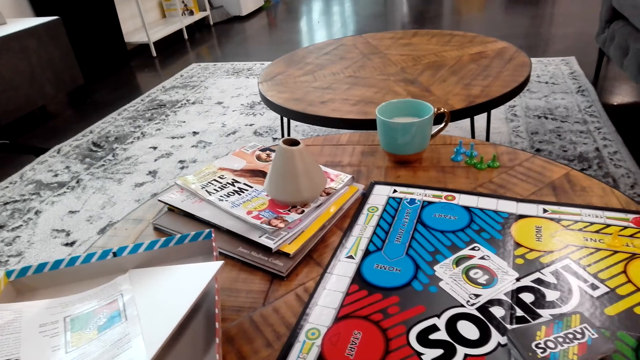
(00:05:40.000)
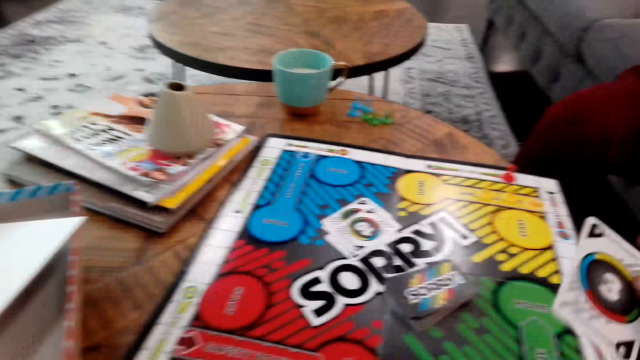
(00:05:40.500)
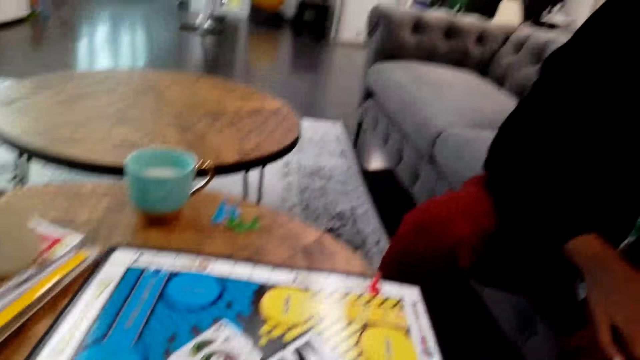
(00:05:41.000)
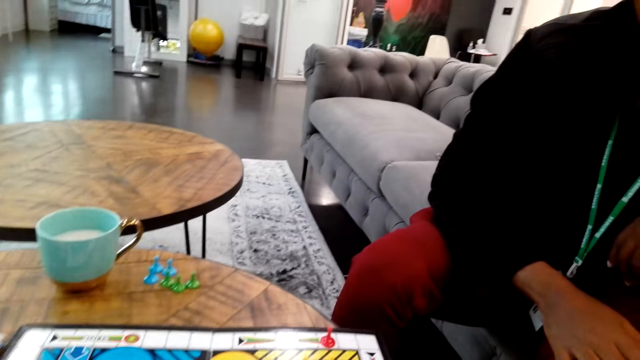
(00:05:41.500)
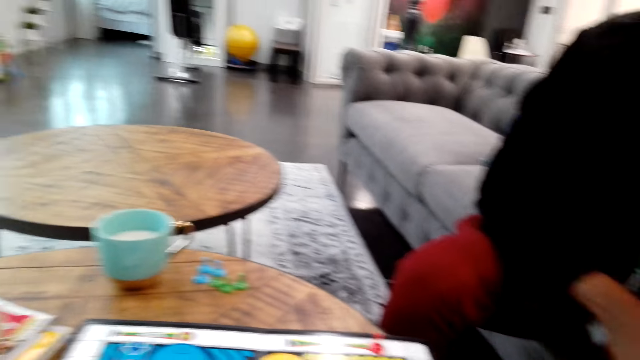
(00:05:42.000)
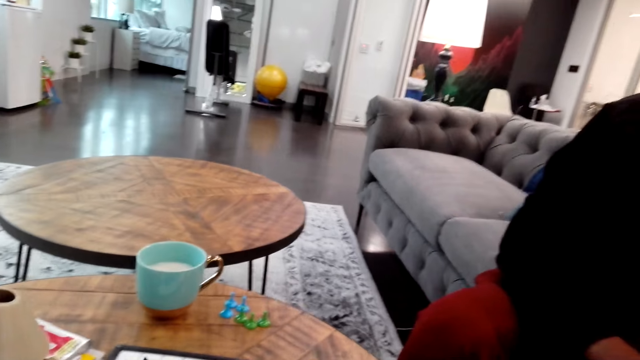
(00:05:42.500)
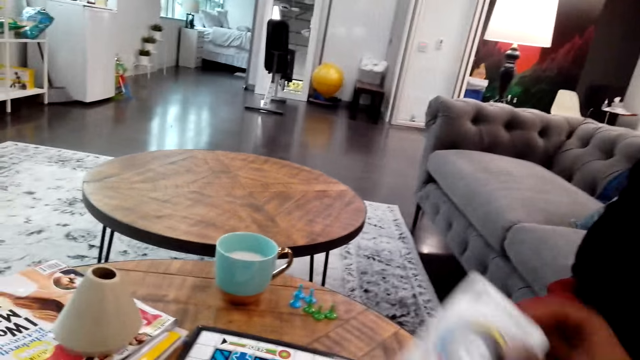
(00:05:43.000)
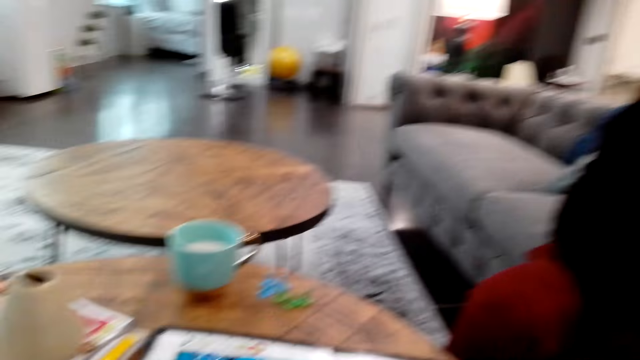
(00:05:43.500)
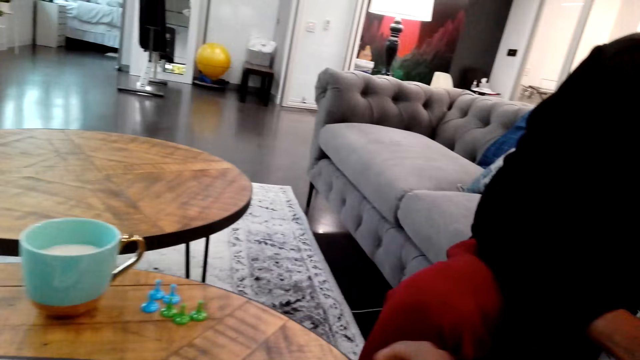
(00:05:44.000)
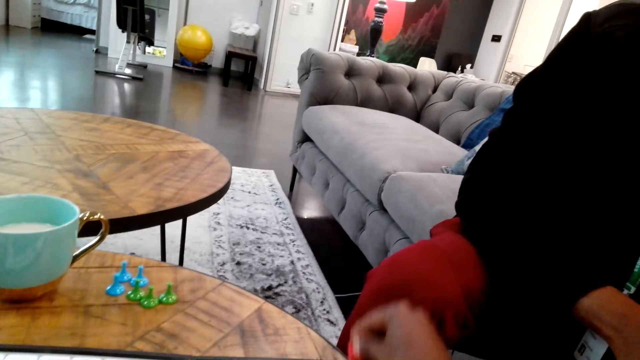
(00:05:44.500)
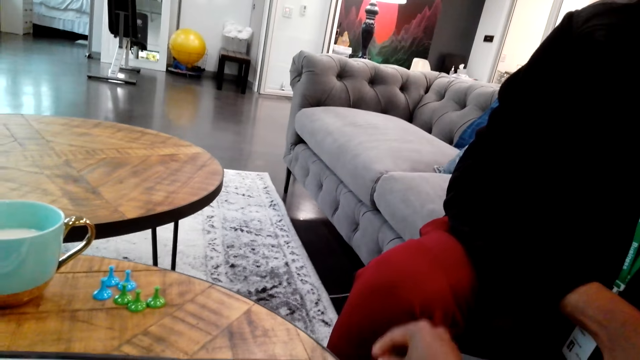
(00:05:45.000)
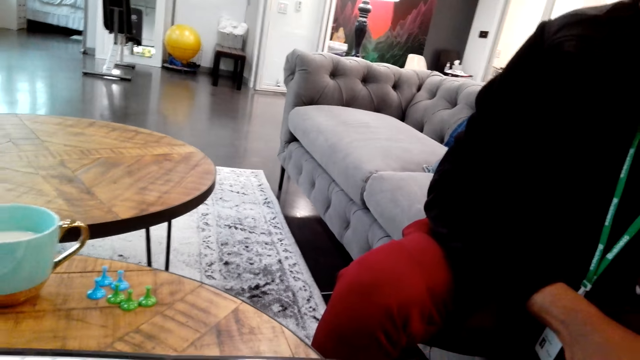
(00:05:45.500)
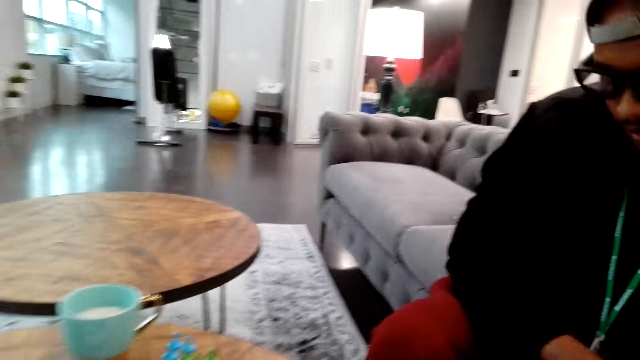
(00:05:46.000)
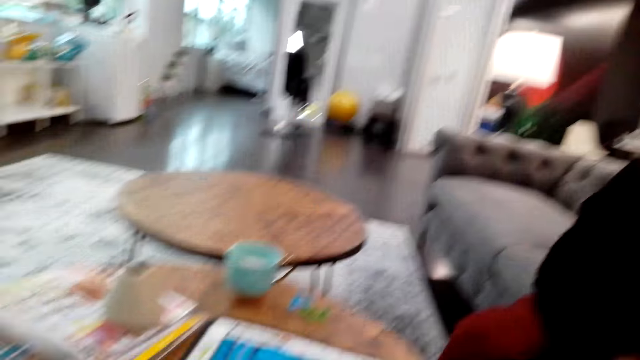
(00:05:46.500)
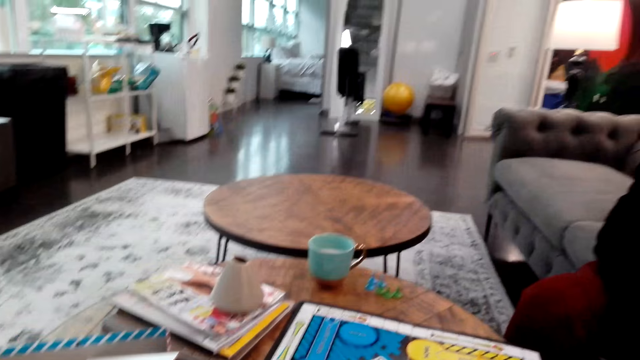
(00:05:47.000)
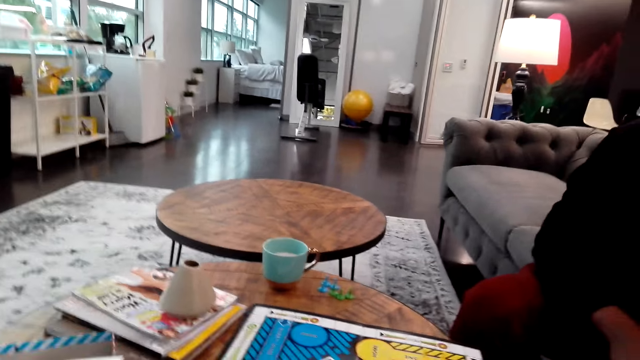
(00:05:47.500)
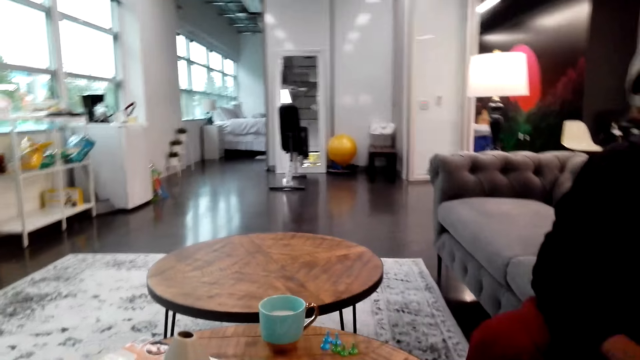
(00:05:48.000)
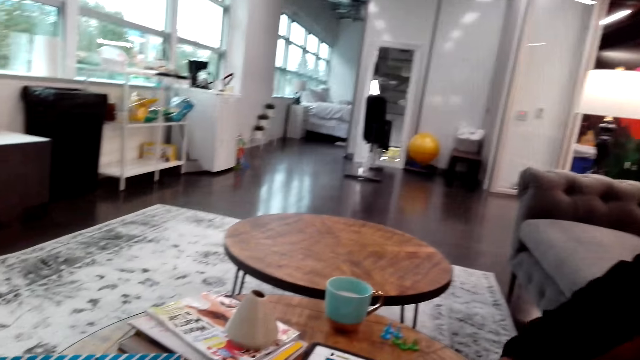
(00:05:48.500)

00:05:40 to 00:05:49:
The camera wearer places down a card. They move the chessman.

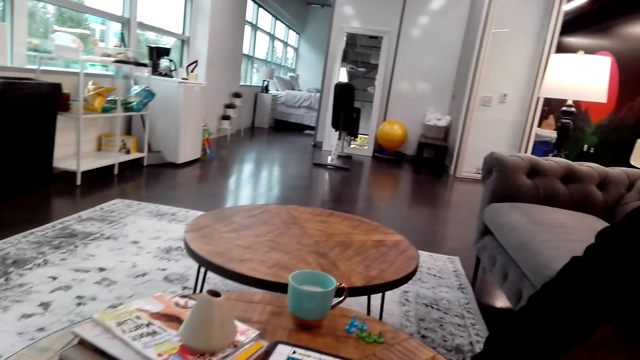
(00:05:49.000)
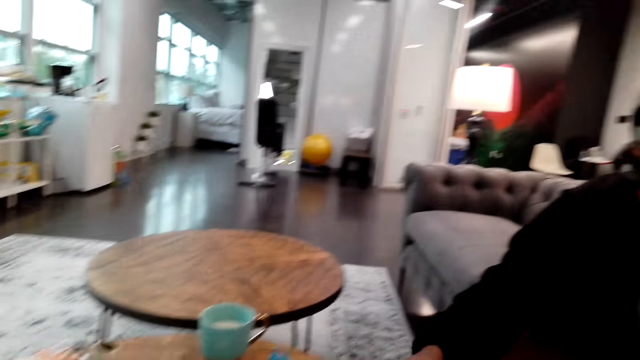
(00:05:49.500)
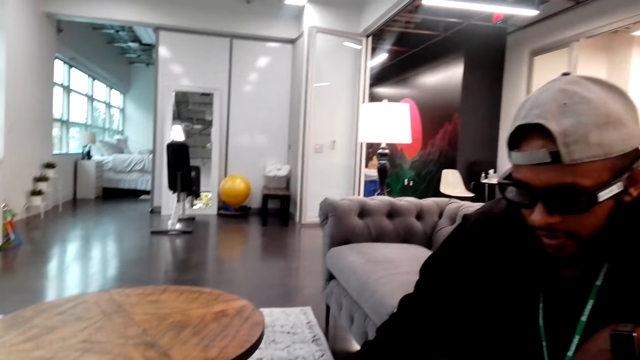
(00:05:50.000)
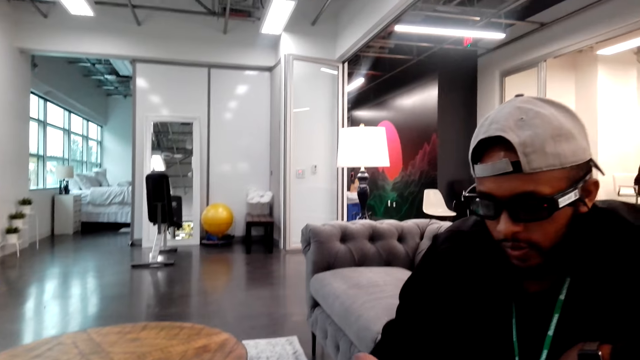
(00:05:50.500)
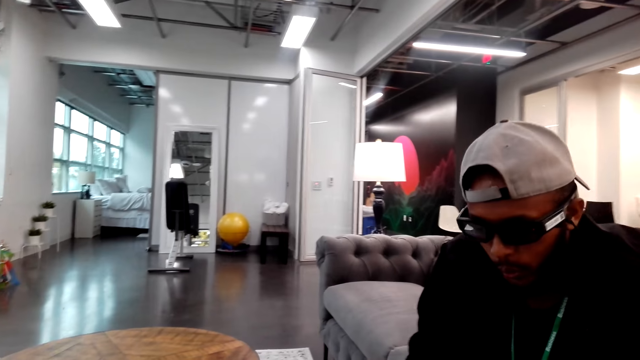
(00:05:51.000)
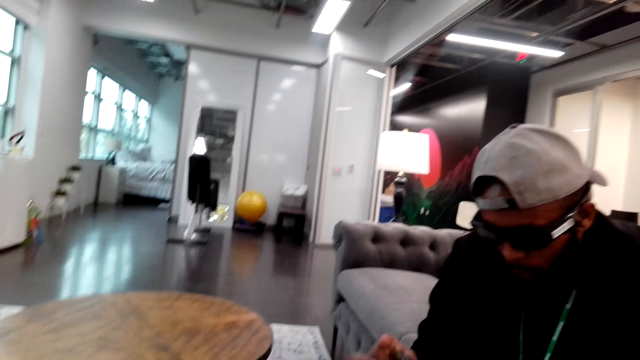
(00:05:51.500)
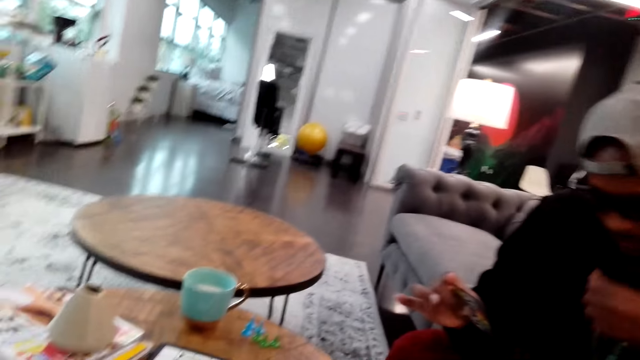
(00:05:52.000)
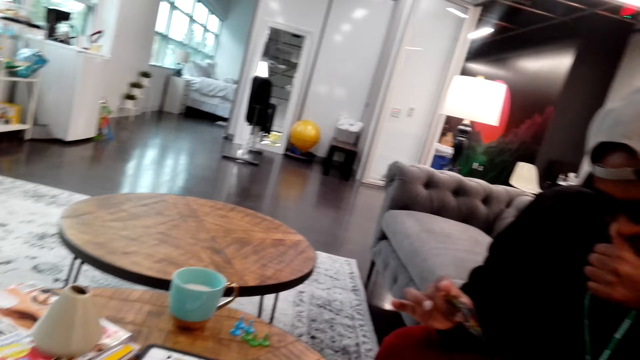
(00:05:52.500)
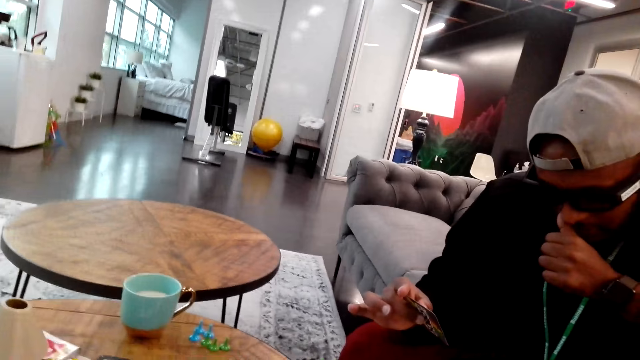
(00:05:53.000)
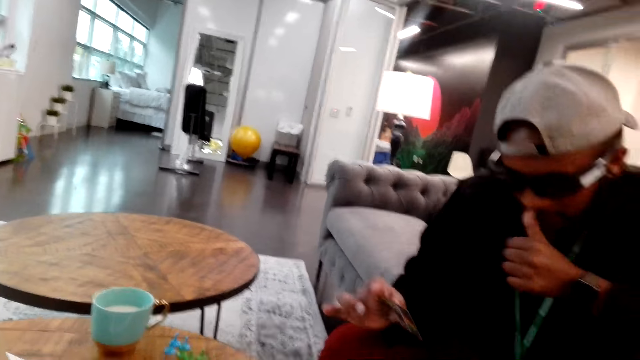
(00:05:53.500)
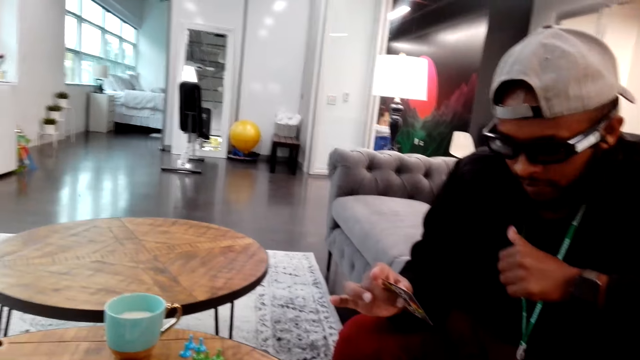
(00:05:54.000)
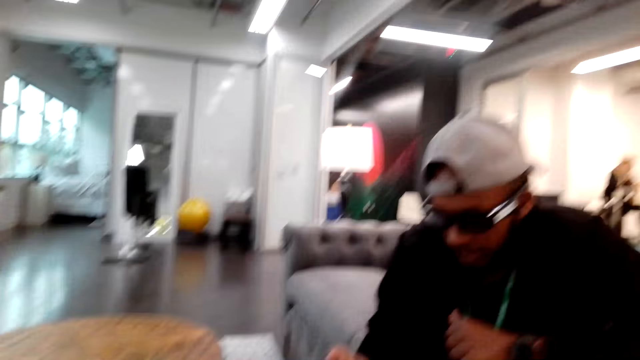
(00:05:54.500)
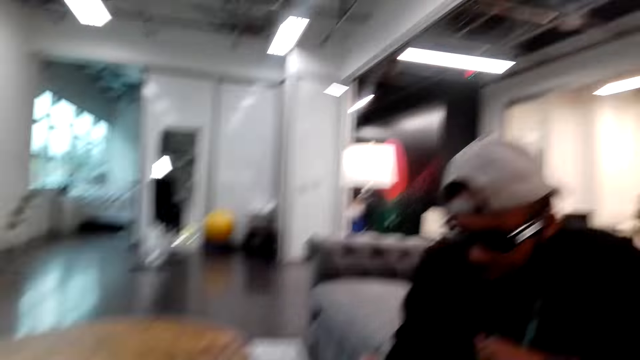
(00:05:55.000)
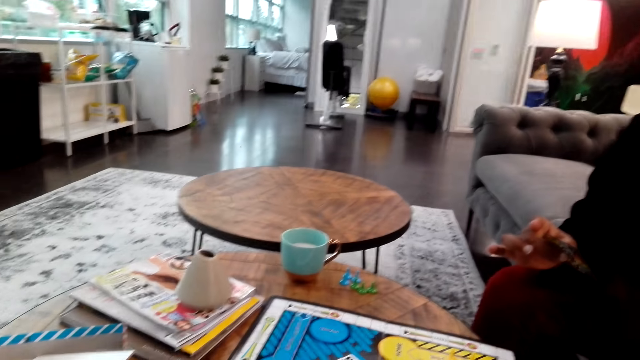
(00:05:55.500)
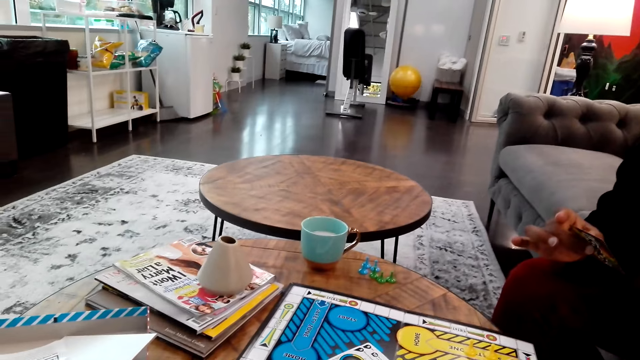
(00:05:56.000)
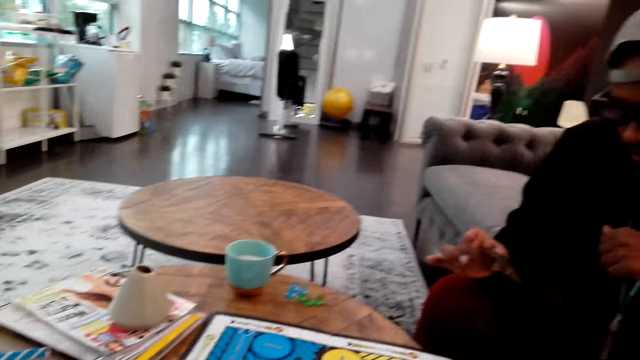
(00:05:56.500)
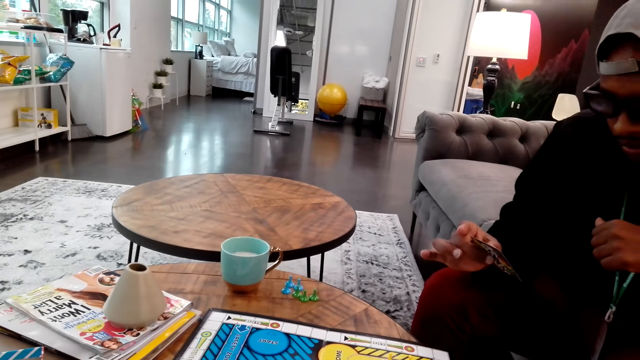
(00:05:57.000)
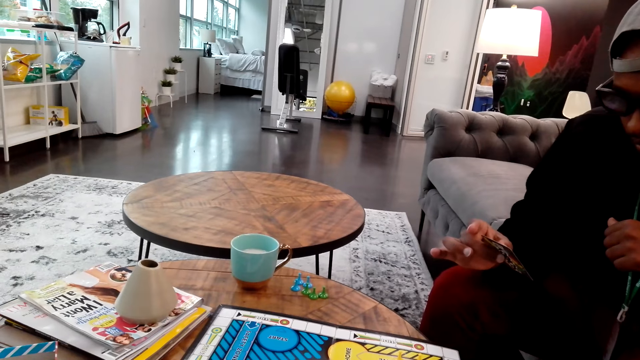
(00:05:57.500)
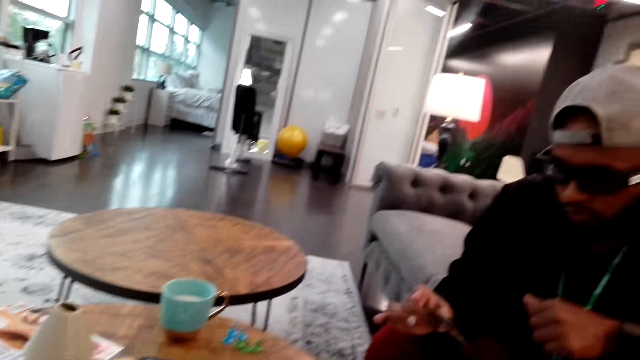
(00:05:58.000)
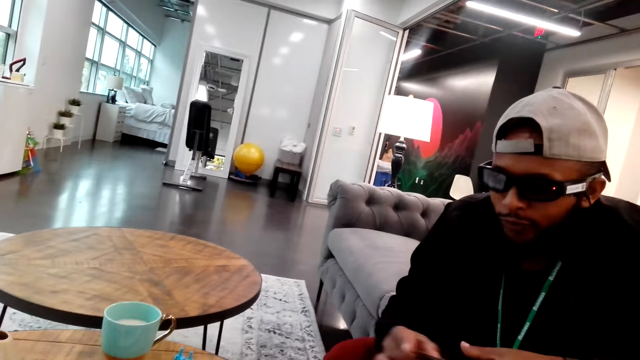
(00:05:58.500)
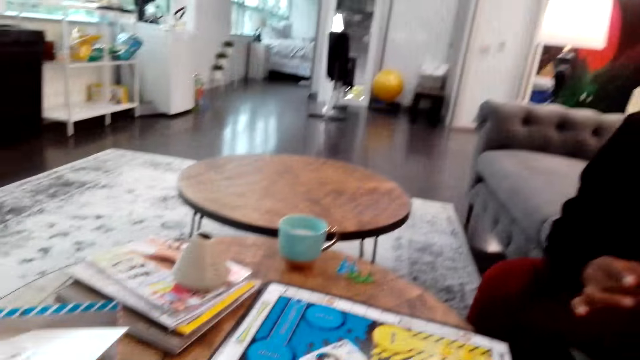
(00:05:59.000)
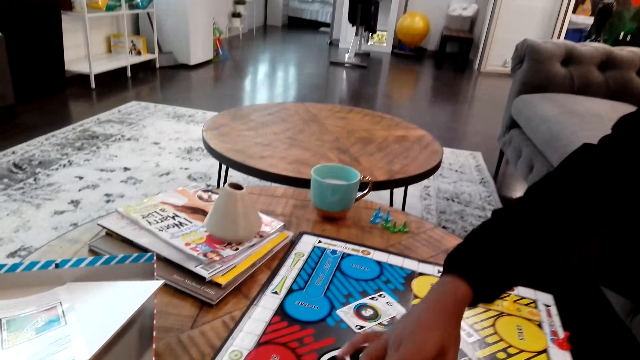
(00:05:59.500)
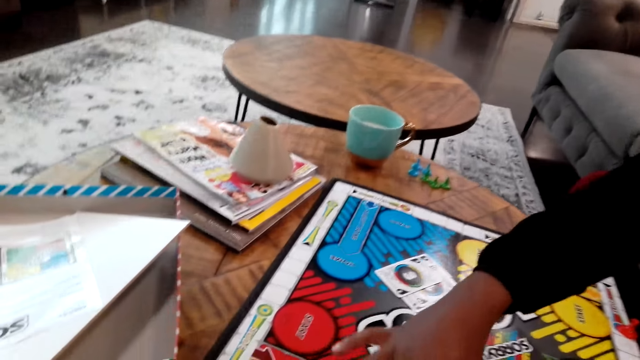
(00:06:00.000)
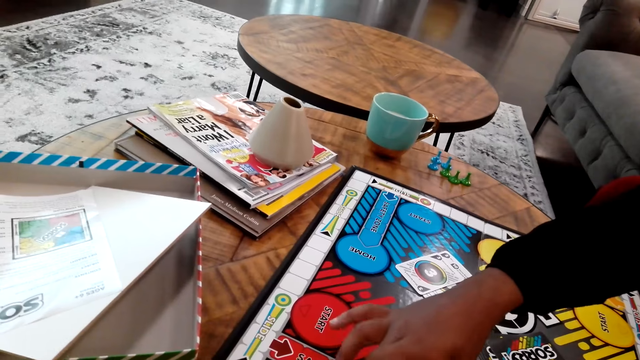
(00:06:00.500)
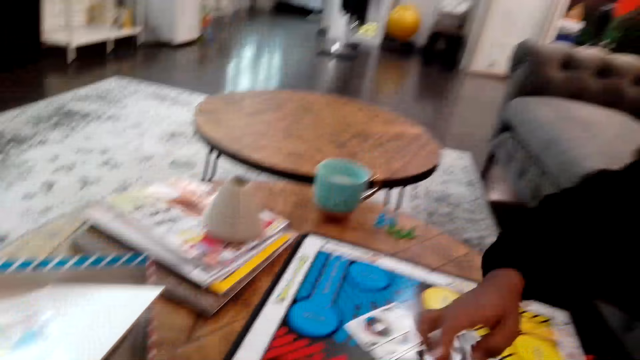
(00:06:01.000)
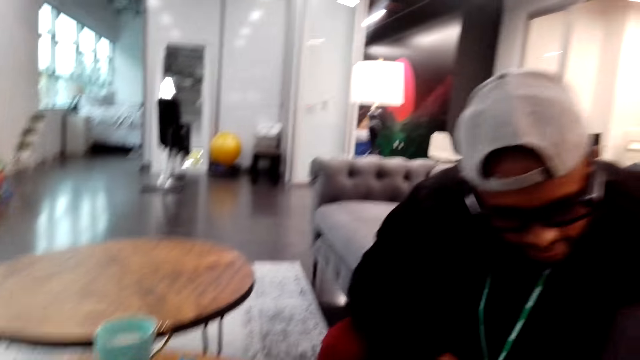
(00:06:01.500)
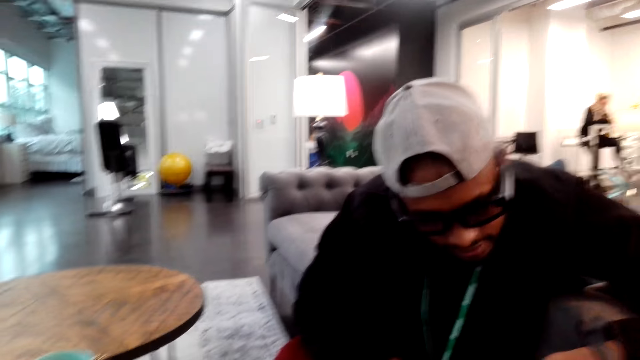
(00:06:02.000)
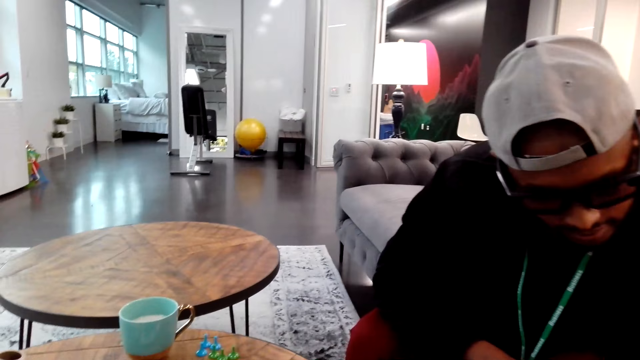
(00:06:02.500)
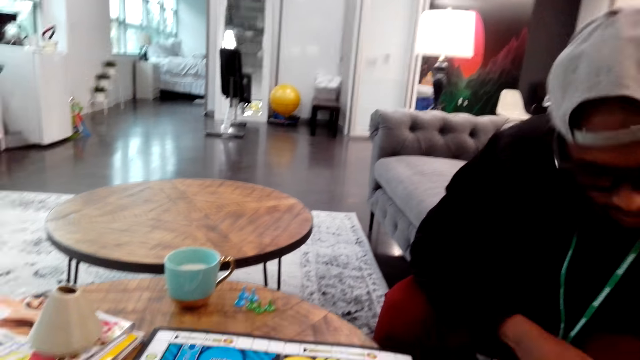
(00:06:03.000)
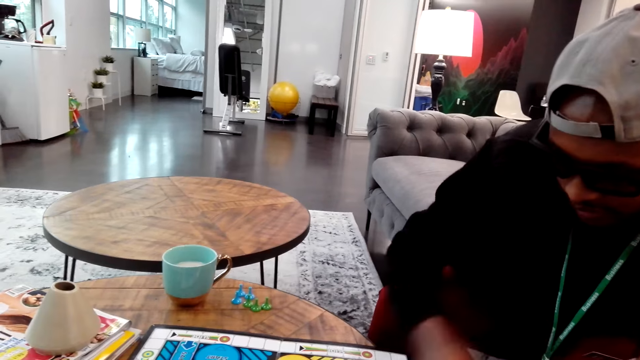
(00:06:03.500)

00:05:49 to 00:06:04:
A man looks at a card. The man holds the card. The man moves the chessman.
